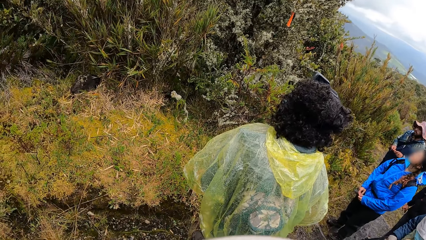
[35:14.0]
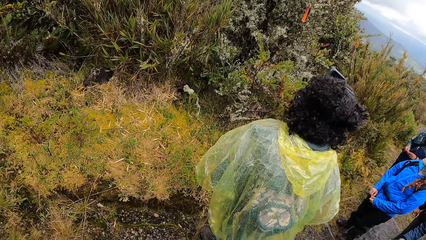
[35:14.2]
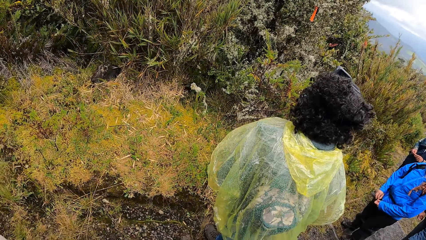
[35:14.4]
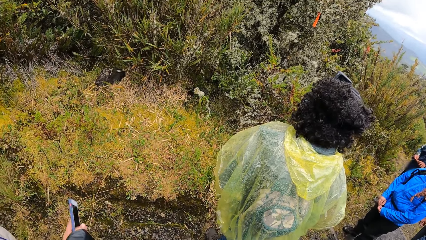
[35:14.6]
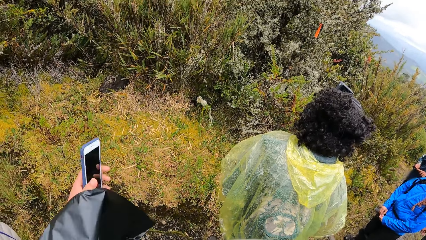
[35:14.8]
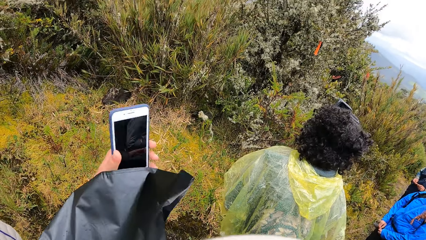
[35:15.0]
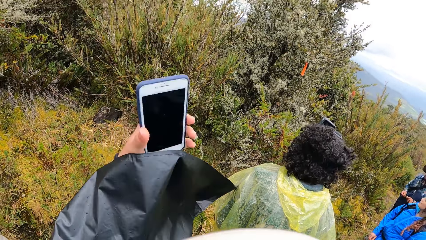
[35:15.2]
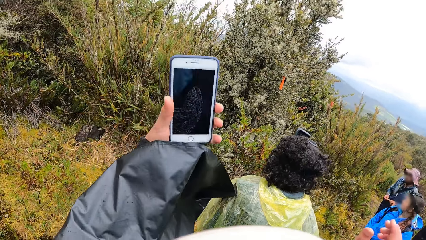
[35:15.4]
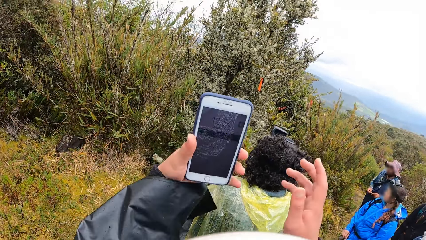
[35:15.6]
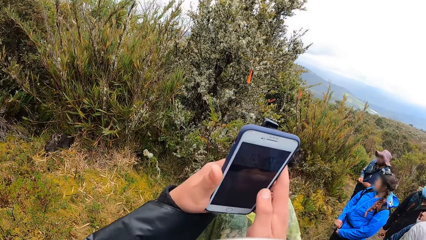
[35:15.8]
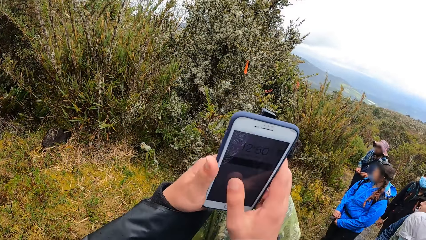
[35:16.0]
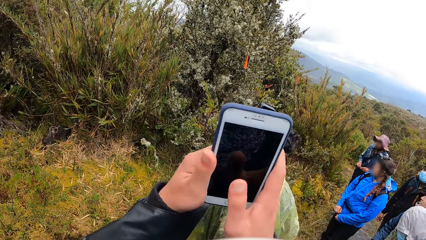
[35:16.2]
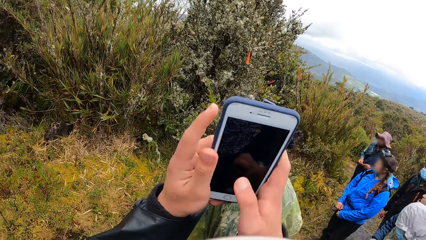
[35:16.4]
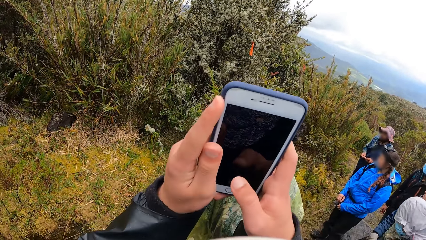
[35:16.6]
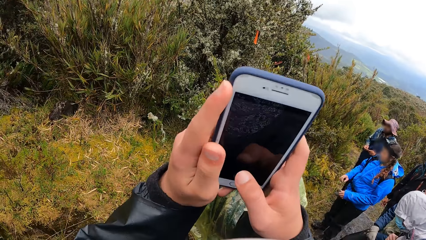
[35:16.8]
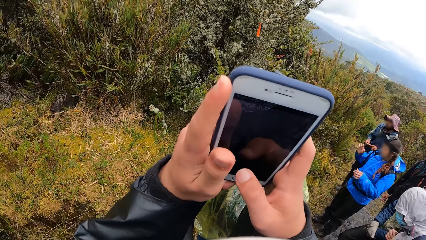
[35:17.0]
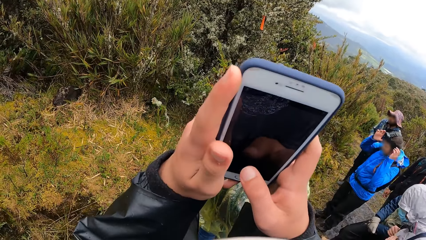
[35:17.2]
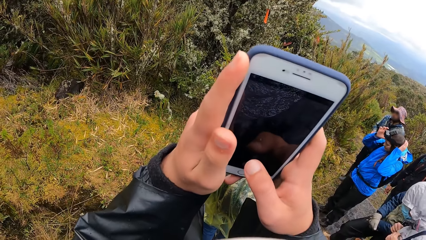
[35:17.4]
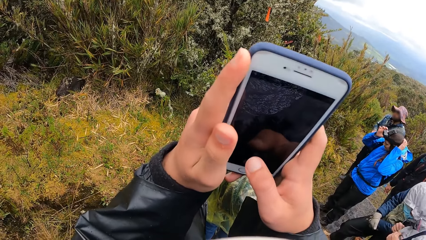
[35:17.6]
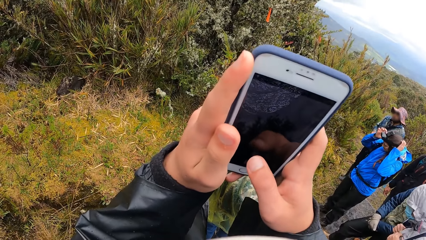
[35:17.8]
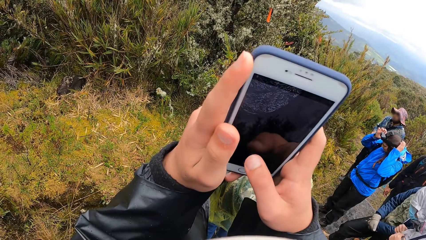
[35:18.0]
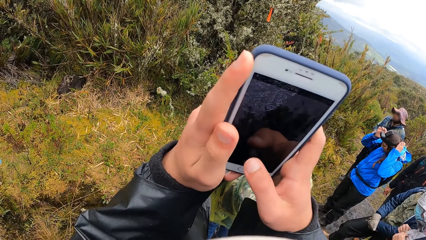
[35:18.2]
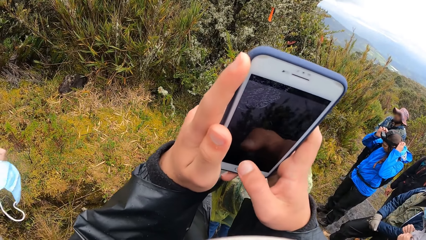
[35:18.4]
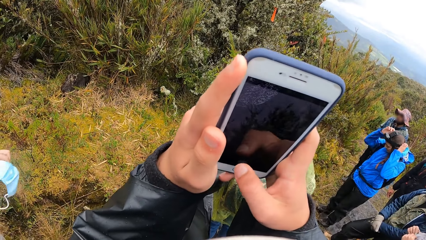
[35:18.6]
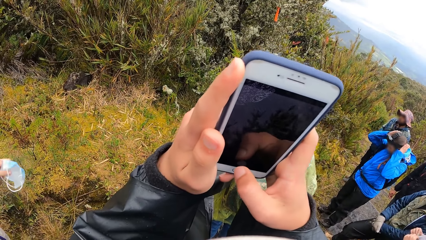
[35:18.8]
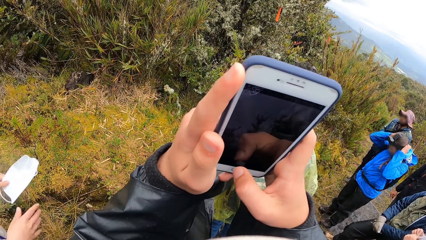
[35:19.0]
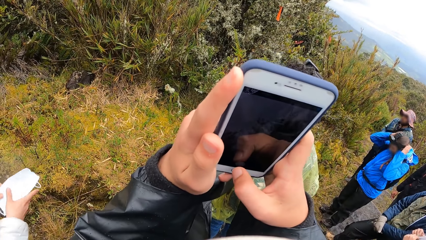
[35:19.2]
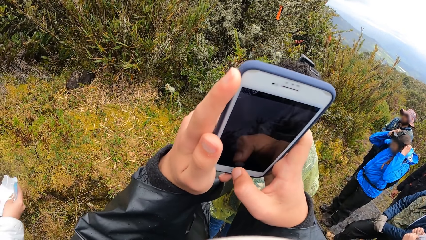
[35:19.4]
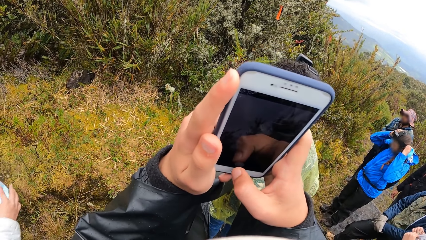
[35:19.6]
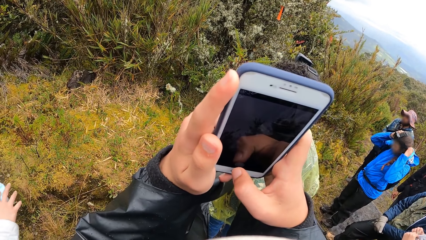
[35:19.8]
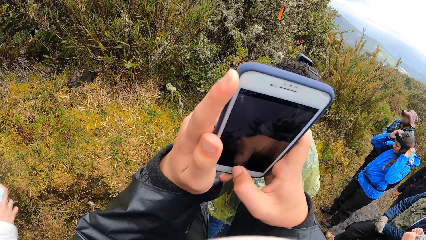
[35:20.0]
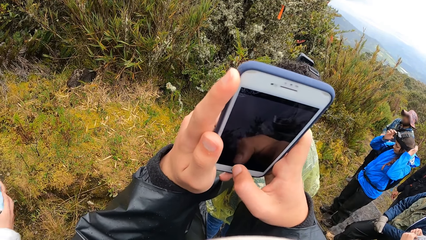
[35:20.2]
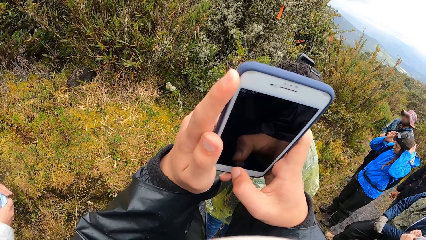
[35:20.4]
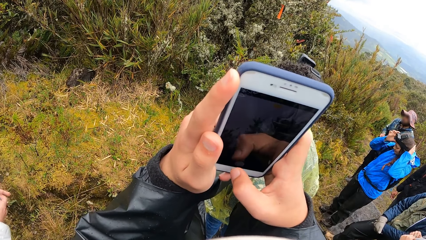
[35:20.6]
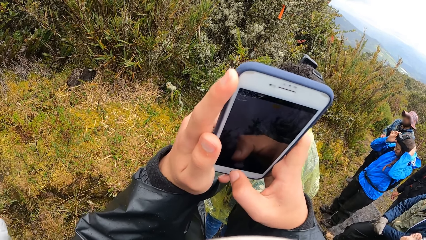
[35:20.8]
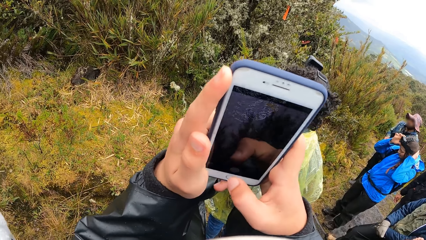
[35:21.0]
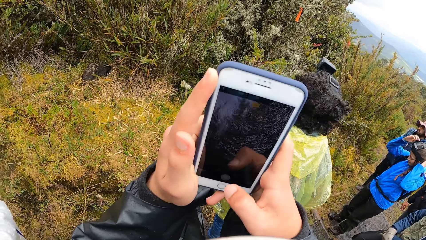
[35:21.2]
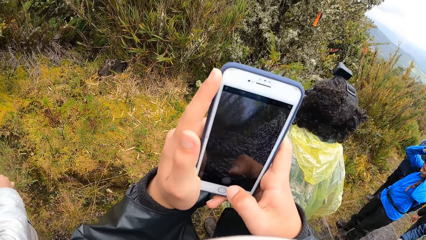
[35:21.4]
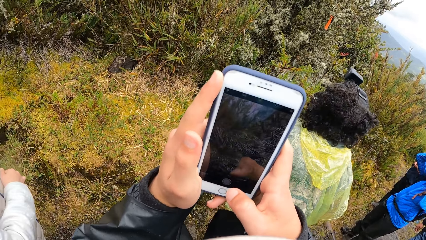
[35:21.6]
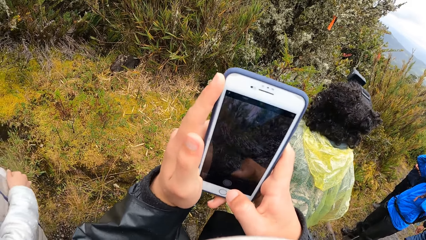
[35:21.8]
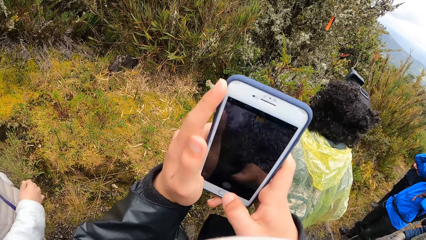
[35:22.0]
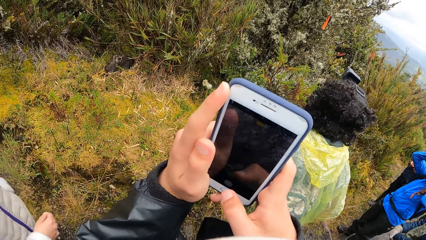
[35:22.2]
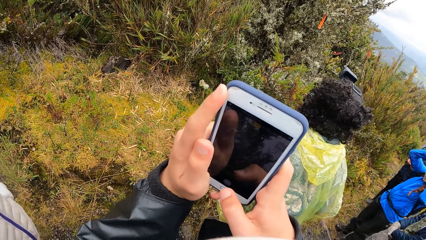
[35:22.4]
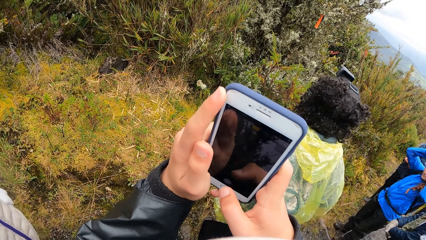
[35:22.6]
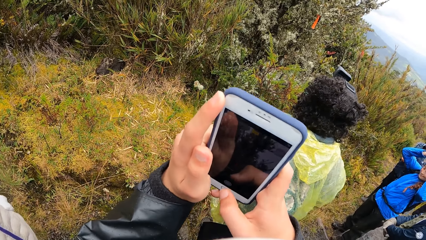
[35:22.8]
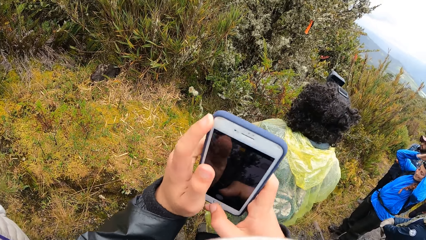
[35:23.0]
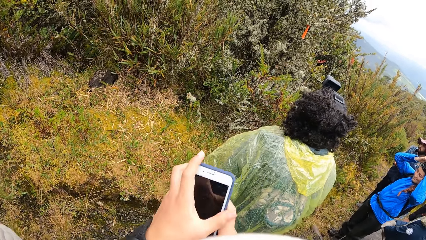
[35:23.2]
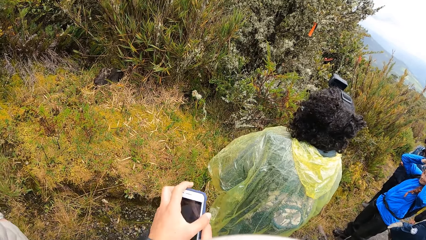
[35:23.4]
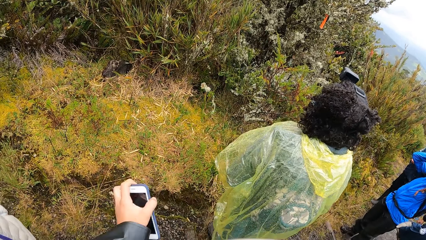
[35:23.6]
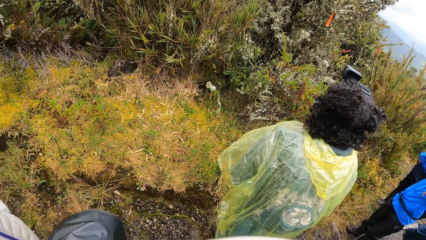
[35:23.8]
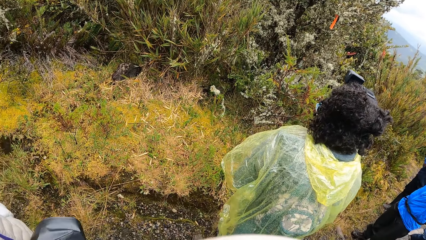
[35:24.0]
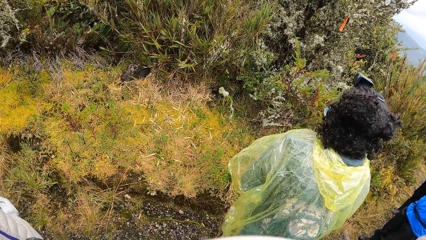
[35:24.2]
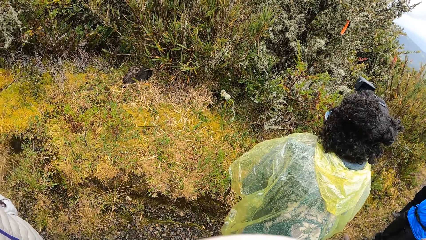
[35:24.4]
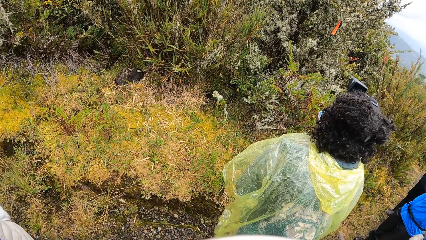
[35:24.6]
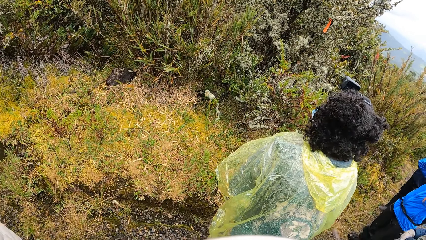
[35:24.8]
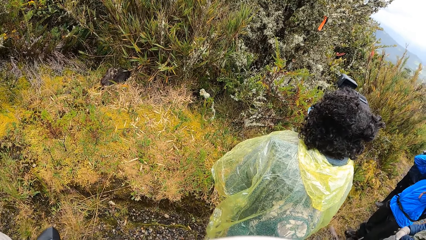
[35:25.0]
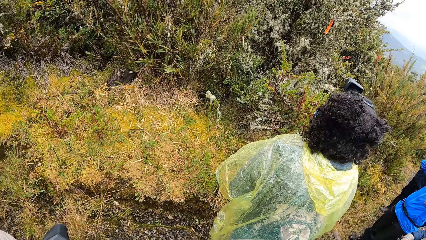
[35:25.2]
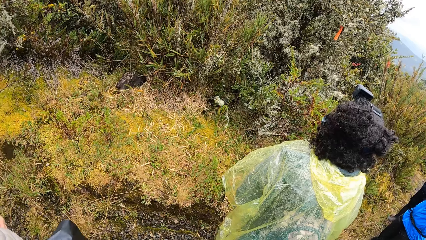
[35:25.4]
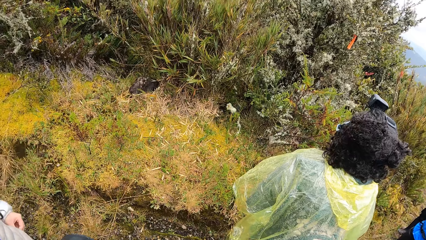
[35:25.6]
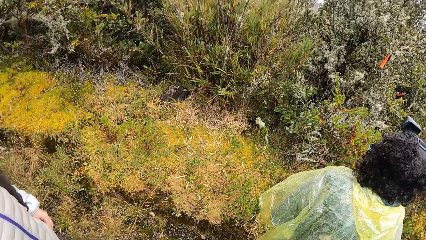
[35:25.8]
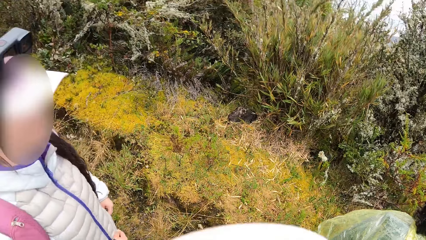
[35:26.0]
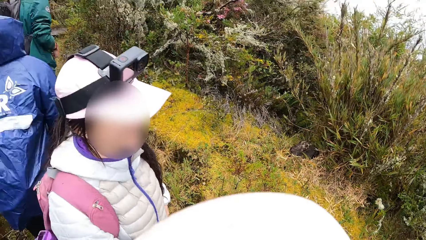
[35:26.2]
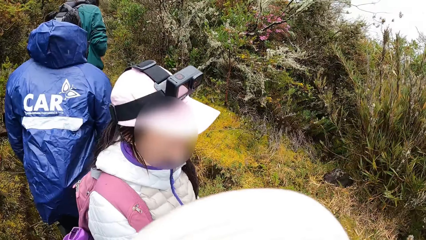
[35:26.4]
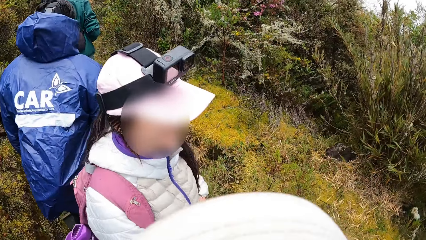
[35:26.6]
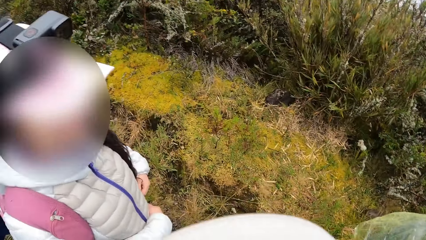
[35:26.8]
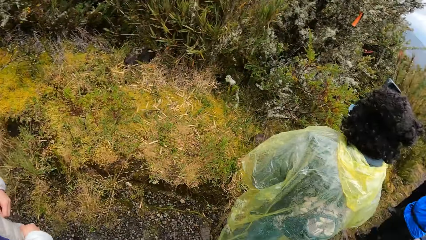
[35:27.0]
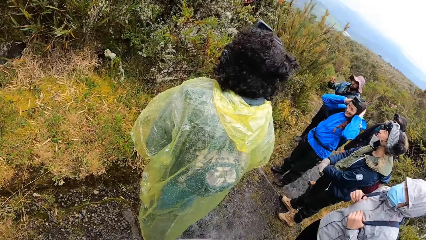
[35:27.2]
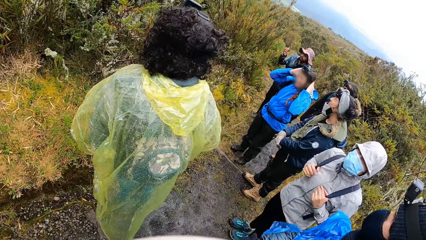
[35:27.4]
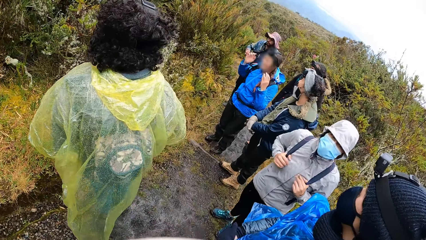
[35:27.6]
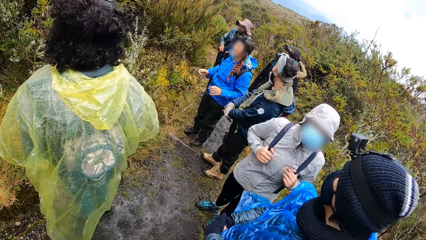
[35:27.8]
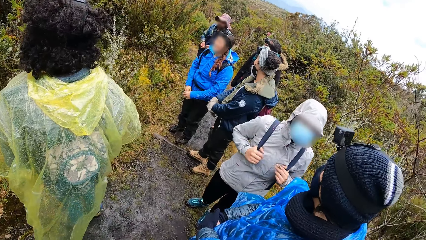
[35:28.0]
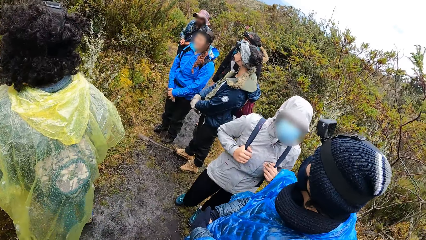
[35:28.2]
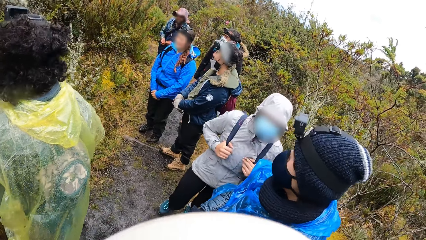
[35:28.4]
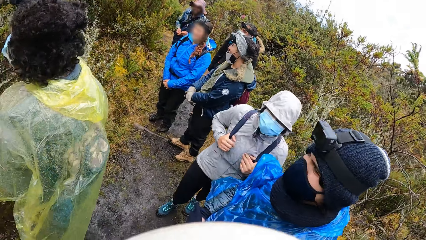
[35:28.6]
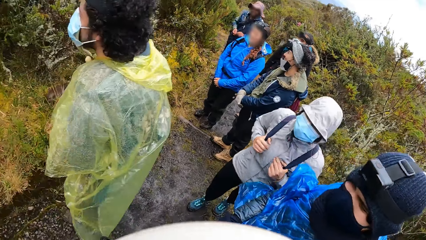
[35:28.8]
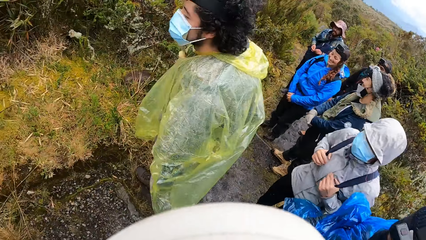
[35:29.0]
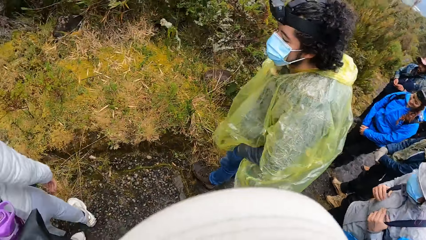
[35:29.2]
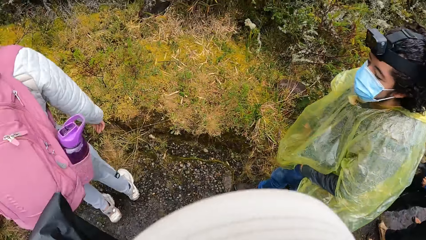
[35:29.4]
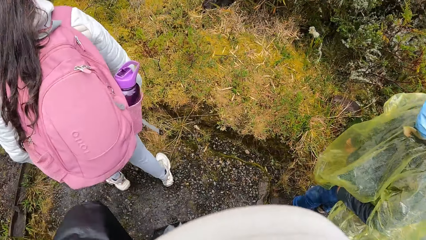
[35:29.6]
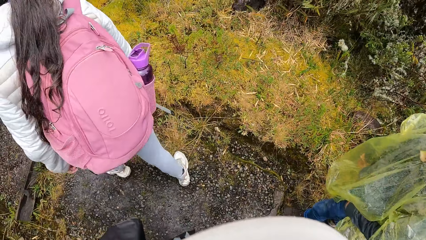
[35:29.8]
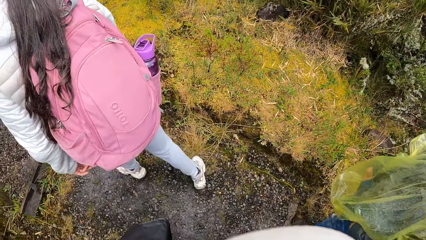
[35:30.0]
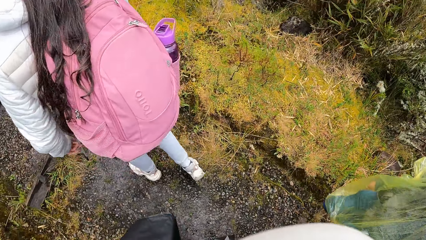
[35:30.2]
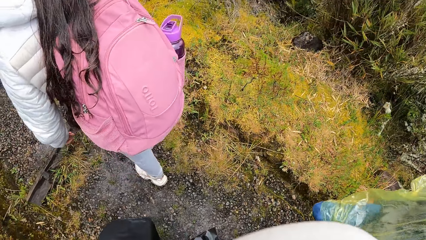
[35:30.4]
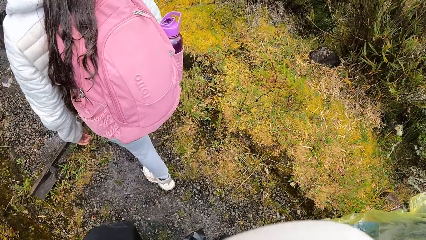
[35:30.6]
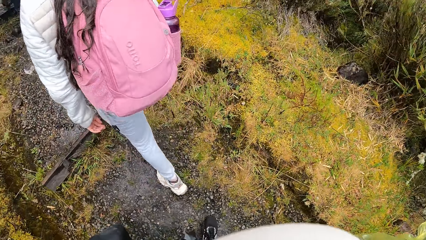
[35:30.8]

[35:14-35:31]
The camera wearer scrolls on the phone. He operates the phone with both his hands. He takes a picture with the cellphone. He puts the cellphone in the pocket. He looks around. He hikes on the mountain.
